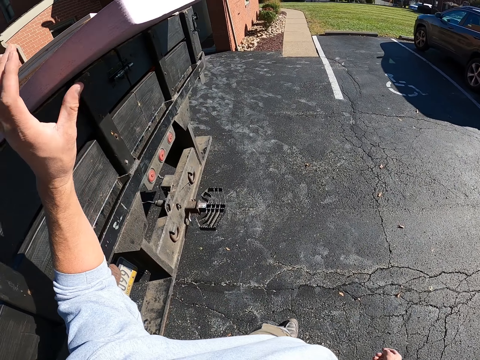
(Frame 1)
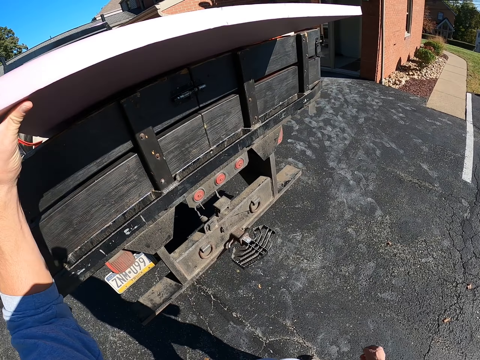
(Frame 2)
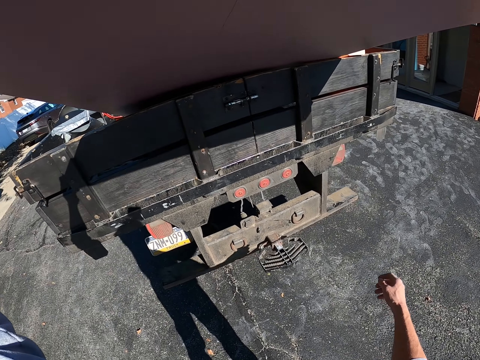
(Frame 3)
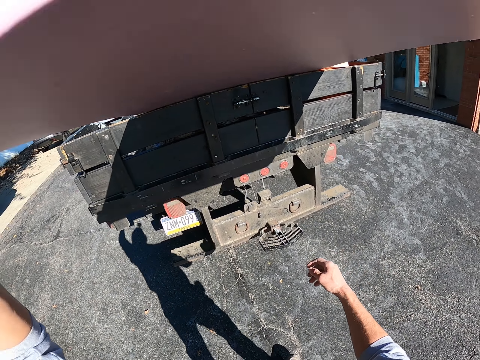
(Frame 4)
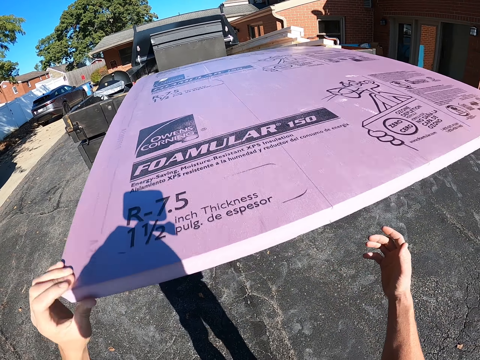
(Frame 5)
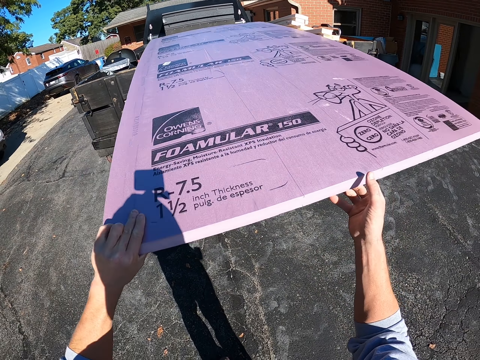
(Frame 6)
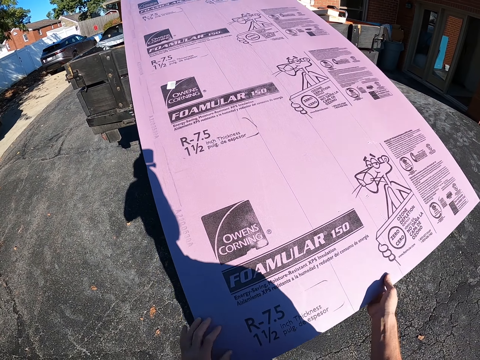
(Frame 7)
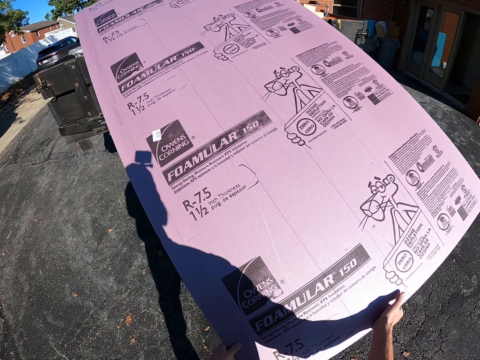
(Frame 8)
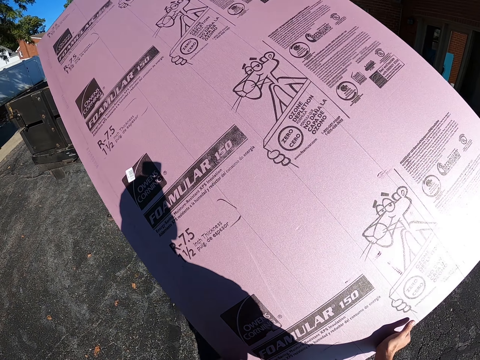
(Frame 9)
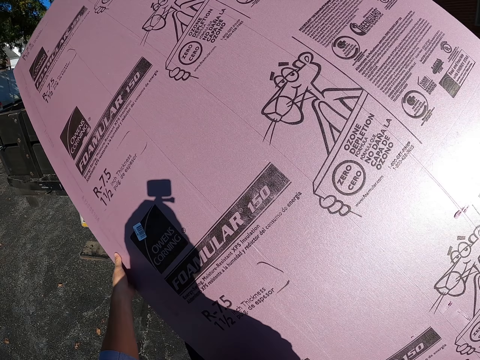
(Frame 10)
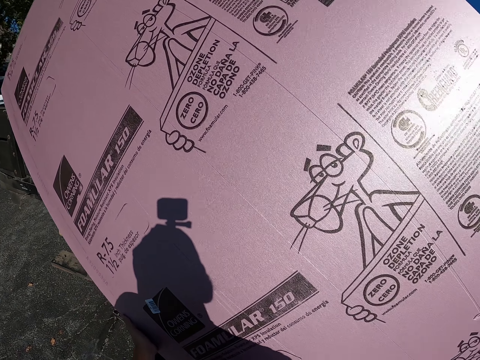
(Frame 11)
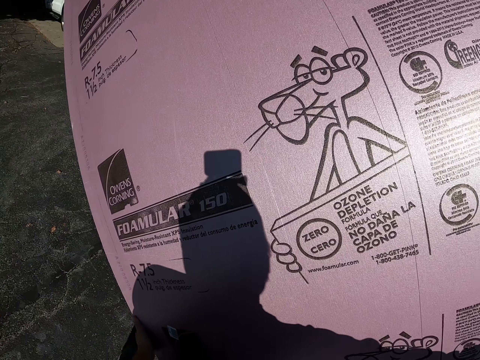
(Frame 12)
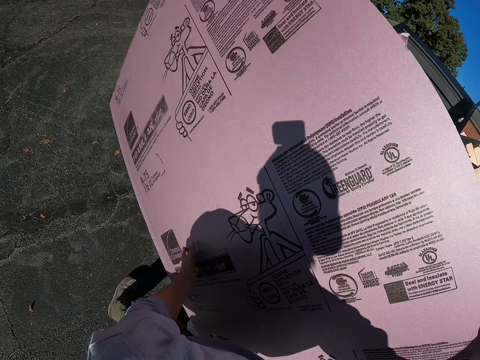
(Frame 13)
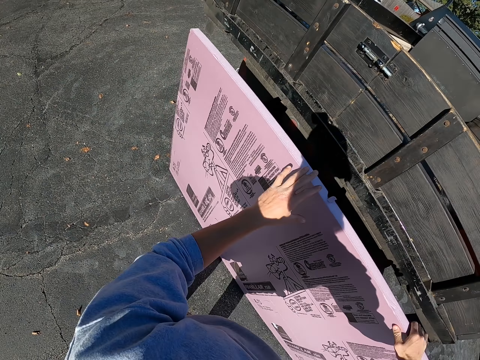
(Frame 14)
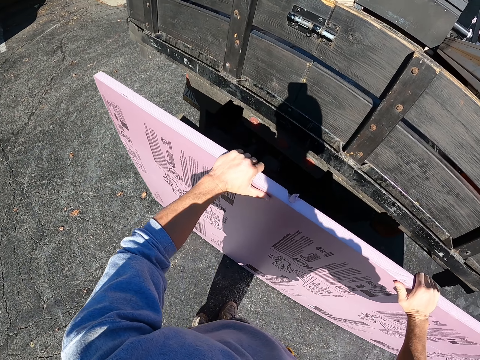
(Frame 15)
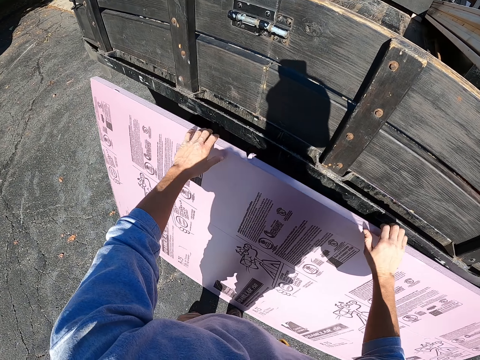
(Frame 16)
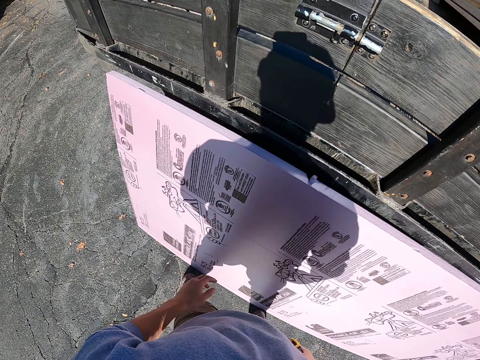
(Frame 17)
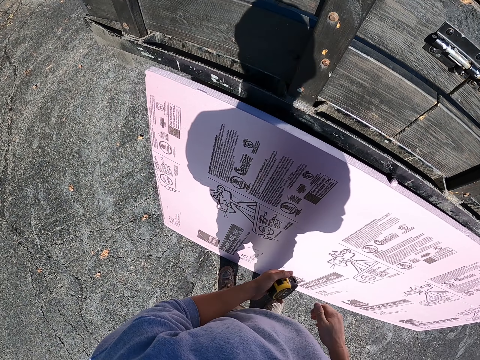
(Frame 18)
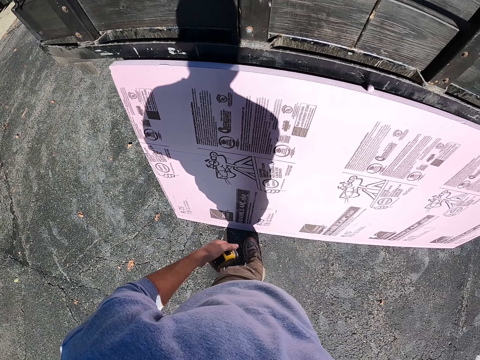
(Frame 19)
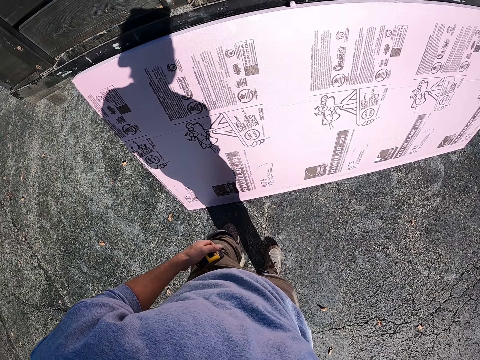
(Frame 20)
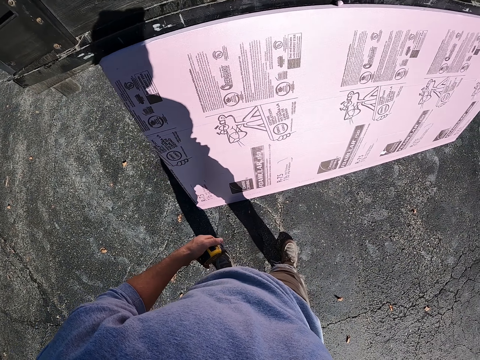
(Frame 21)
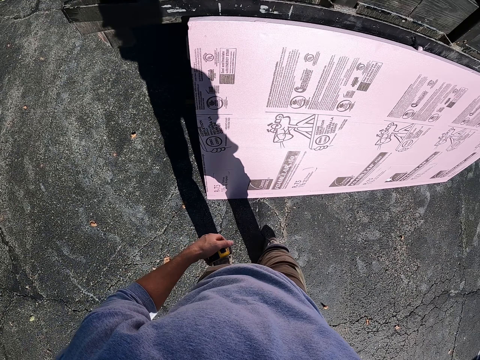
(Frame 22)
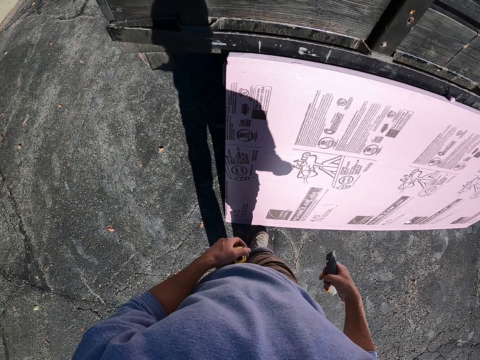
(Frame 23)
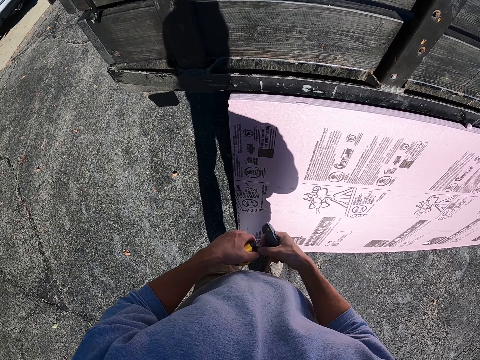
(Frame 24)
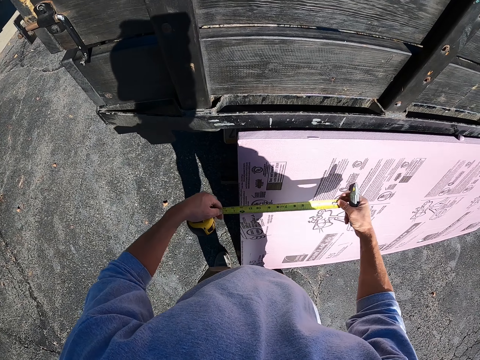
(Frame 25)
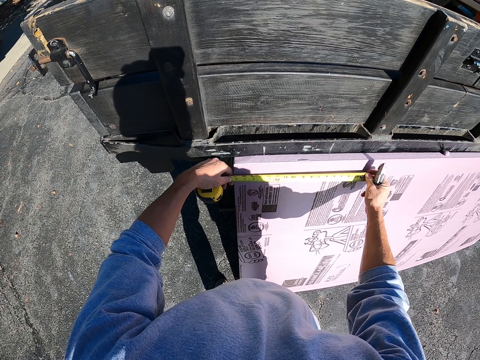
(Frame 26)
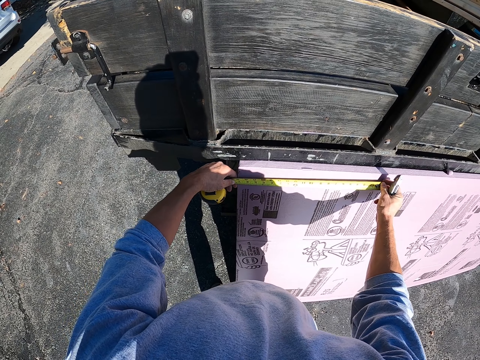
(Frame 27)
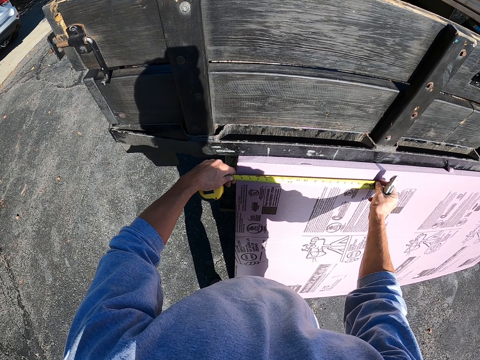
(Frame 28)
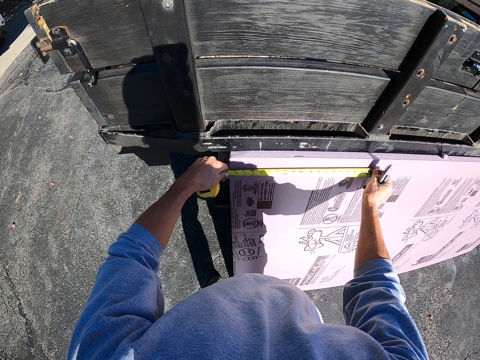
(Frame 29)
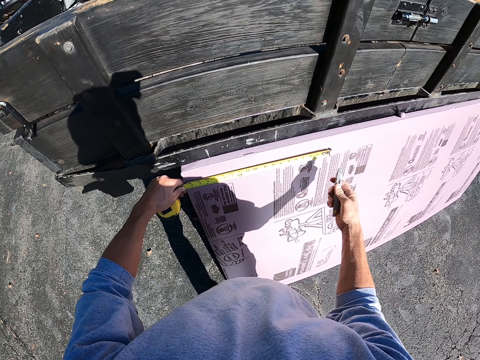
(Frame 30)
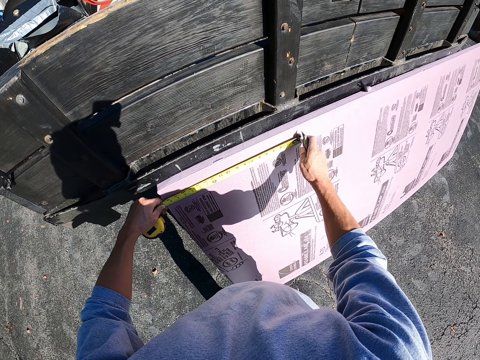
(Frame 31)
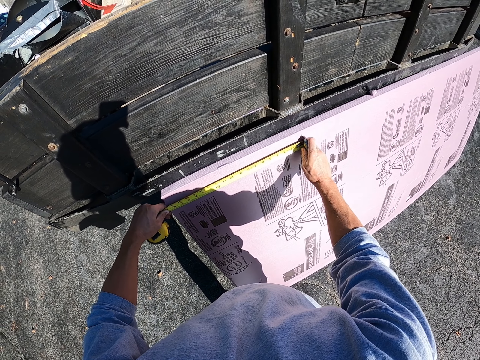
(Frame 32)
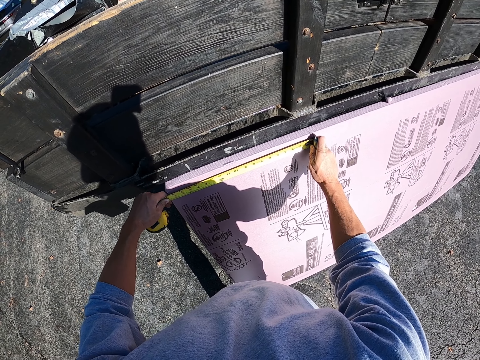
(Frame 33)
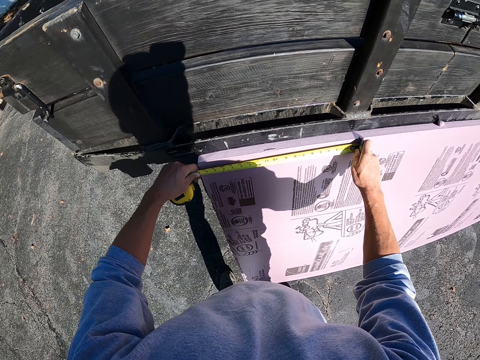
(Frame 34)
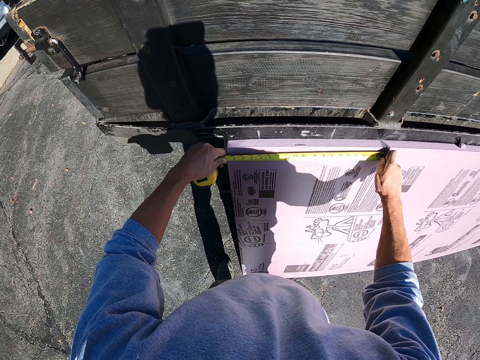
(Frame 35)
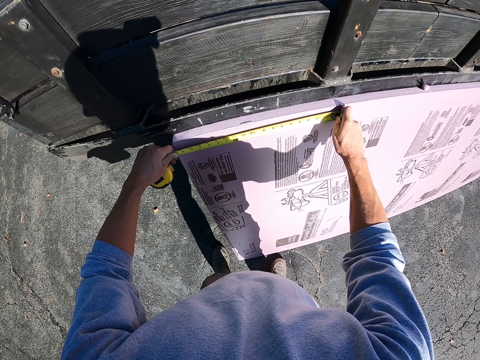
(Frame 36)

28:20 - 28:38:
The camera wearer pulls a plywood or cardboard from a truck. They hold the cardboard. They pick up the cardboard. They put the plywood on the ground. They put the cardboard beside the car. They hold the tape measure. They look at the cardboard. They pull the tape measure. They measure the plywood using a measuring tape. They put a mark on the plywood using a cutter.

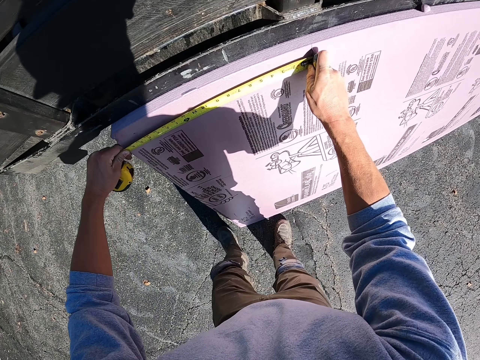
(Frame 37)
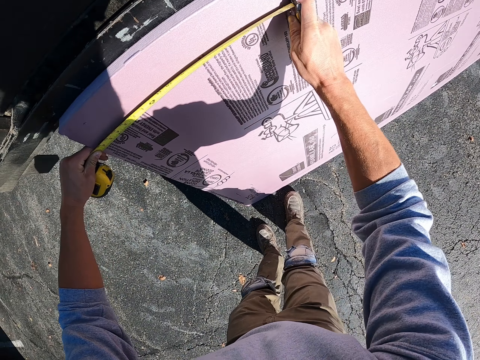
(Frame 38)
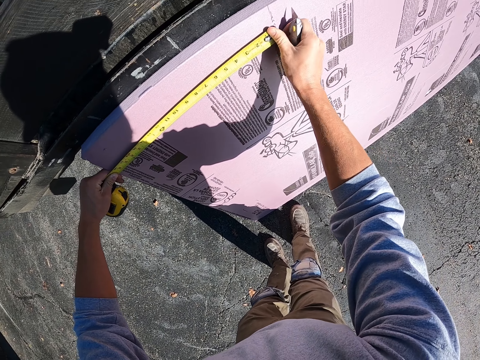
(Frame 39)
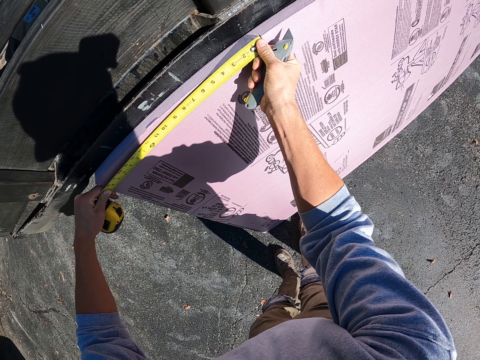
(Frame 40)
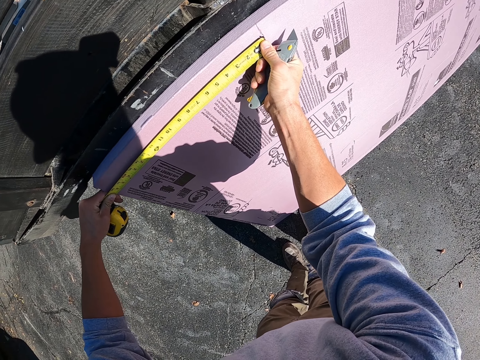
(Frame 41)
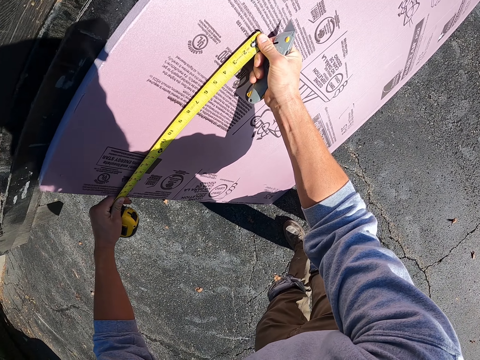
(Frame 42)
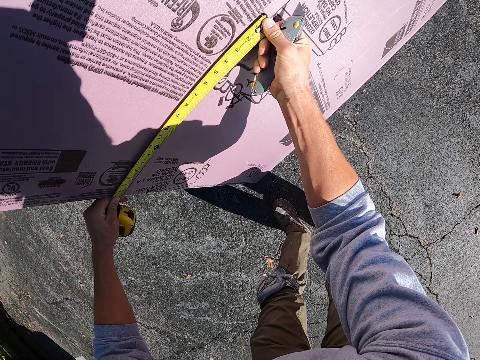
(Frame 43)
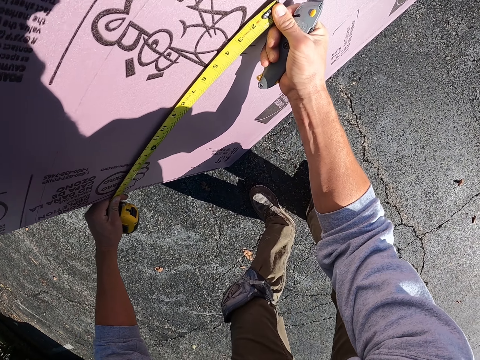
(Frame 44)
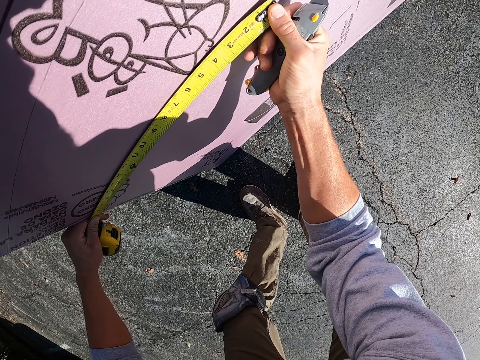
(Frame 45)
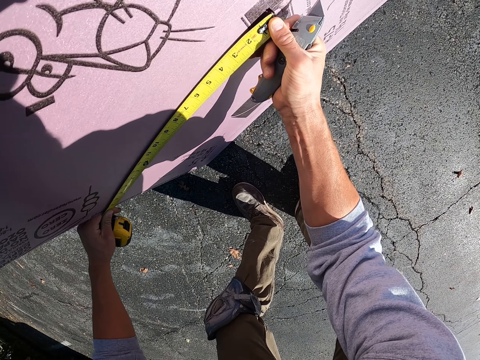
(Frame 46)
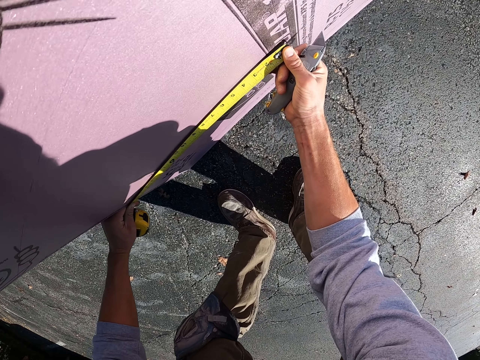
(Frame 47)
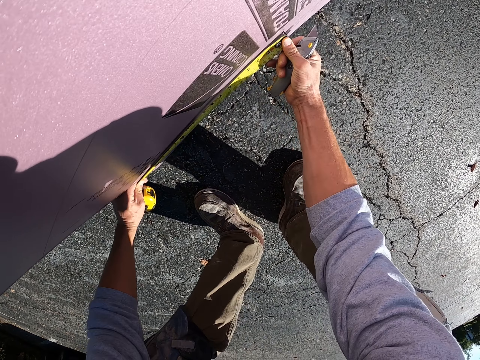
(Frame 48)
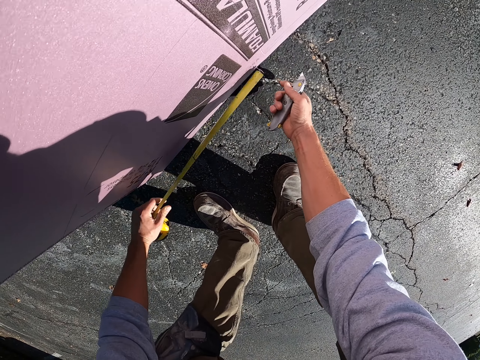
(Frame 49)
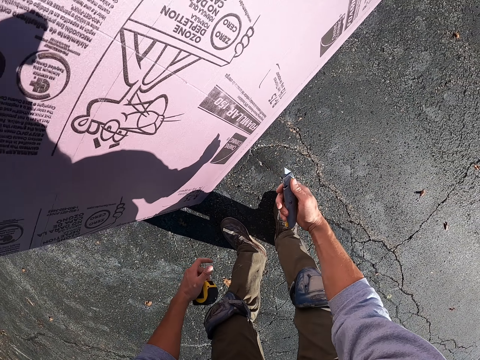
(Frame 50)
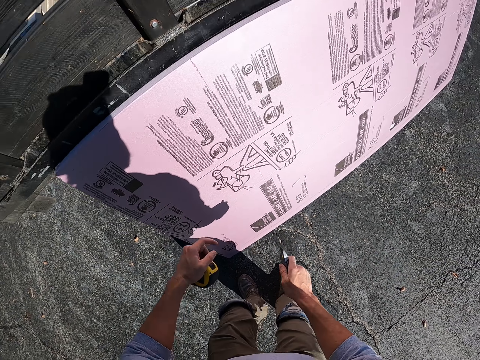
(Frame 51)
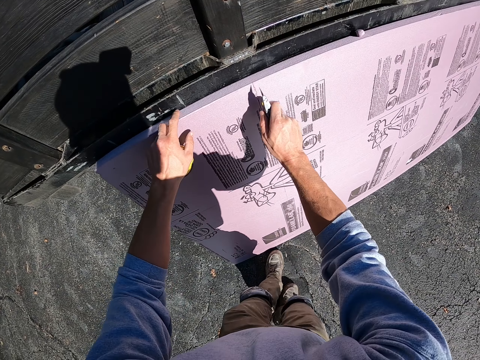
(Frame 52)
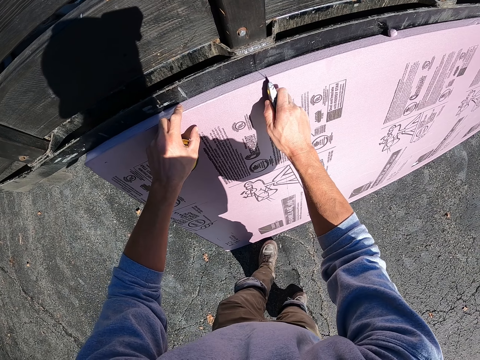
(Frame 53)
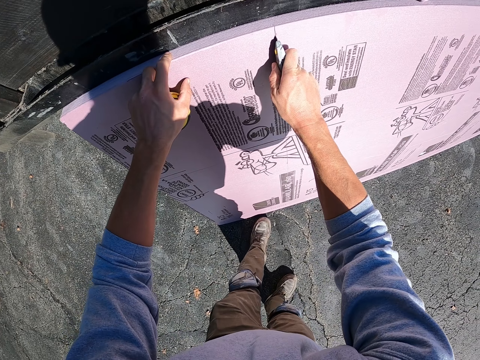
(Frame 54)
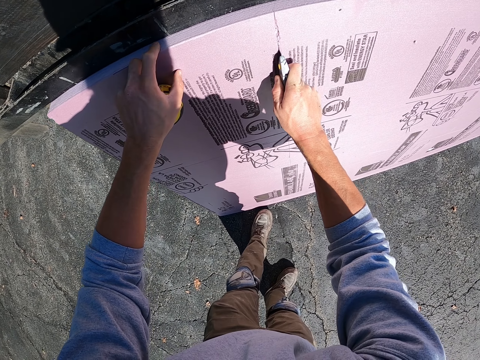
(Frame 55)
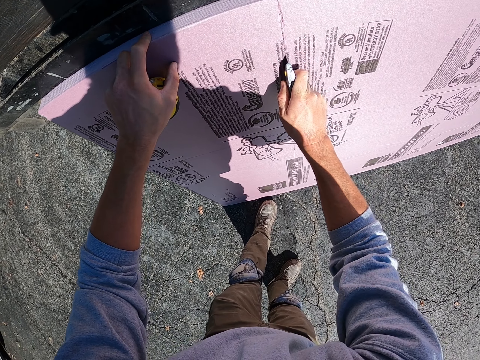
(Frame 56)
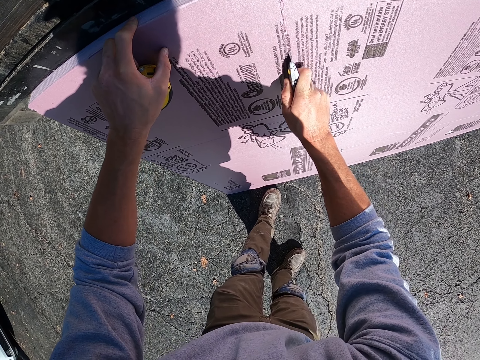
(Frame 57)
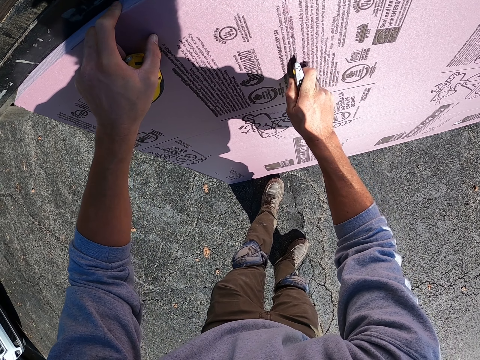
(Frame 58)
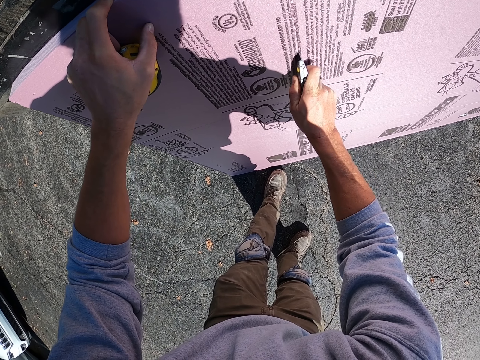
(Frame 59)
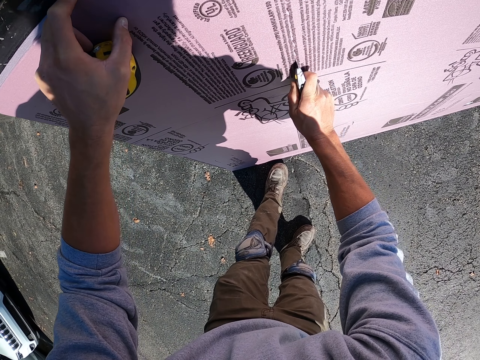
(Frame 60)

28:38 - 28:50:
The camera wearer measures the cardboard. They hold the tape measure. They cut the plywood using a cutter.
